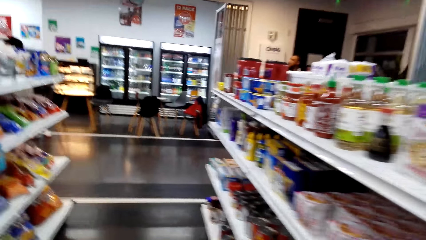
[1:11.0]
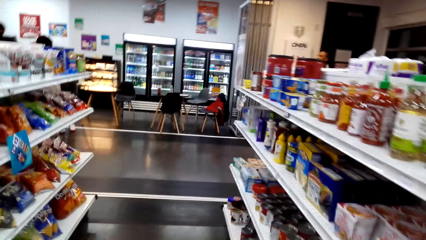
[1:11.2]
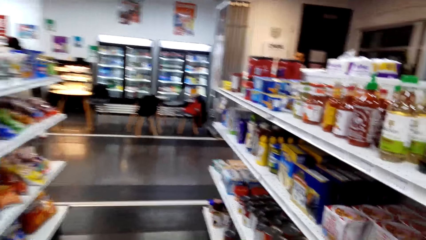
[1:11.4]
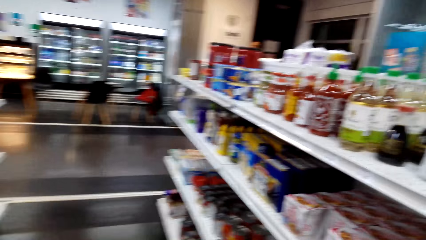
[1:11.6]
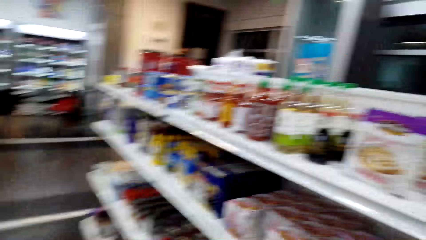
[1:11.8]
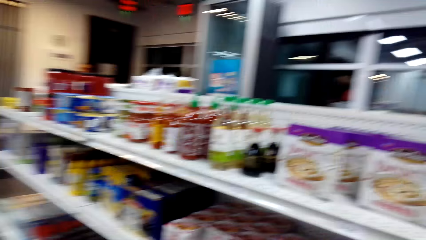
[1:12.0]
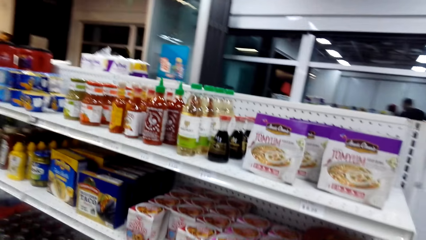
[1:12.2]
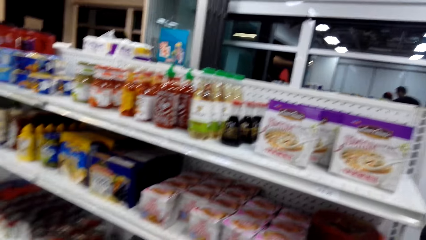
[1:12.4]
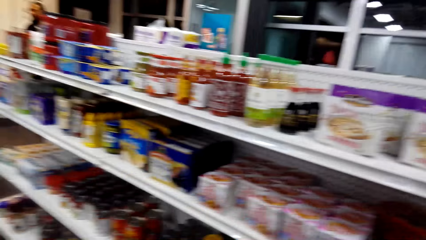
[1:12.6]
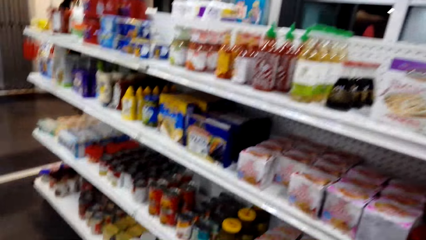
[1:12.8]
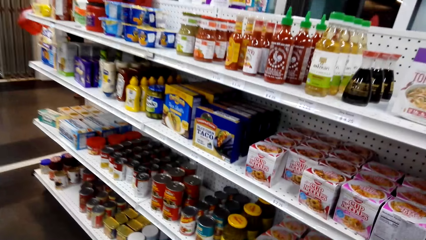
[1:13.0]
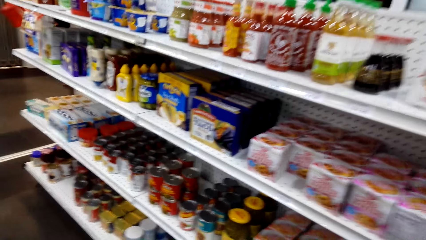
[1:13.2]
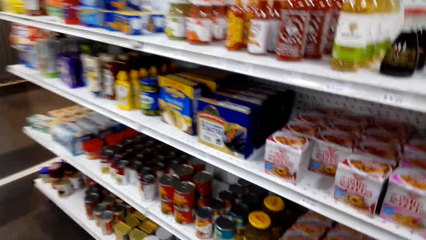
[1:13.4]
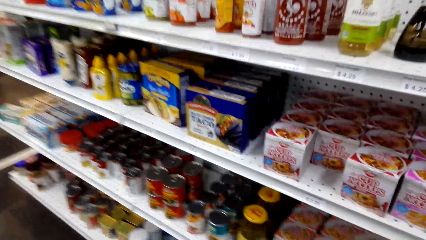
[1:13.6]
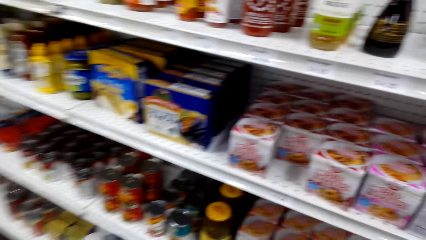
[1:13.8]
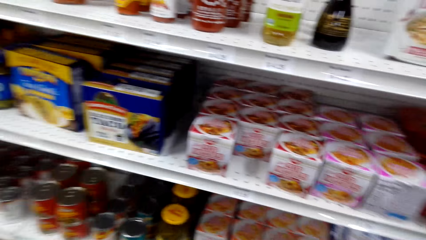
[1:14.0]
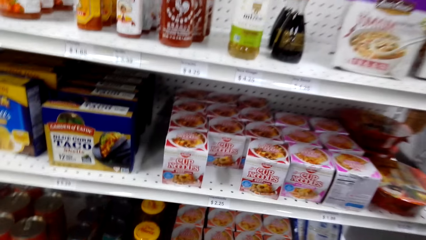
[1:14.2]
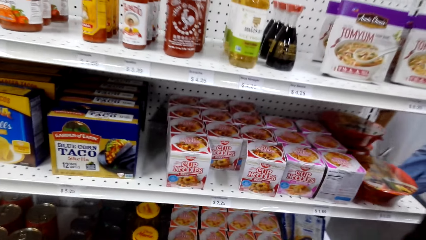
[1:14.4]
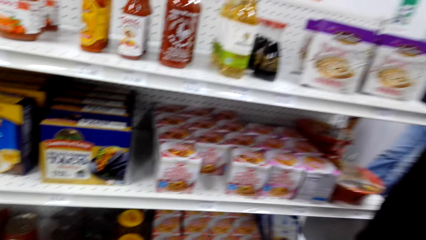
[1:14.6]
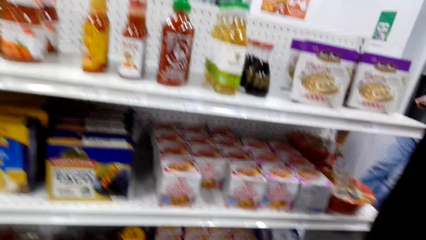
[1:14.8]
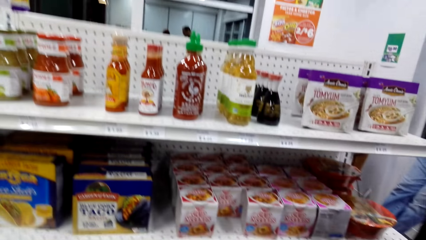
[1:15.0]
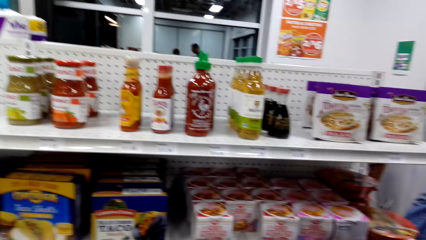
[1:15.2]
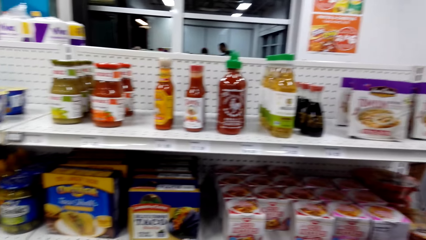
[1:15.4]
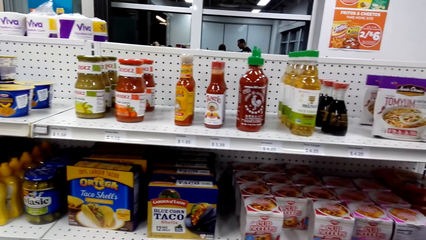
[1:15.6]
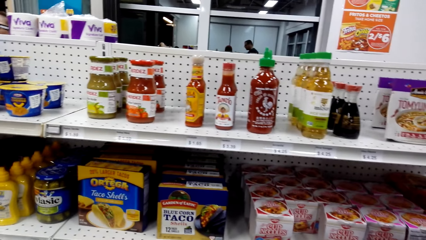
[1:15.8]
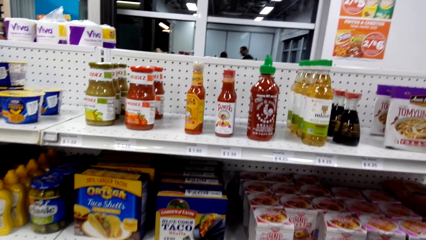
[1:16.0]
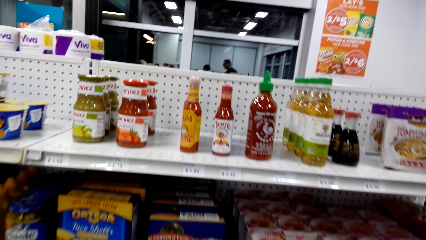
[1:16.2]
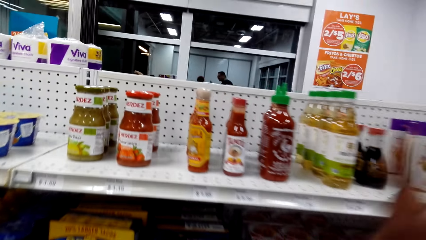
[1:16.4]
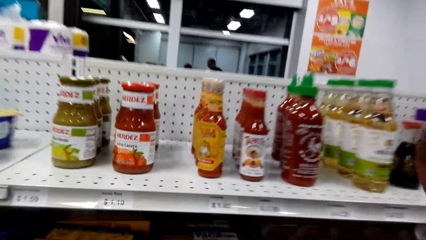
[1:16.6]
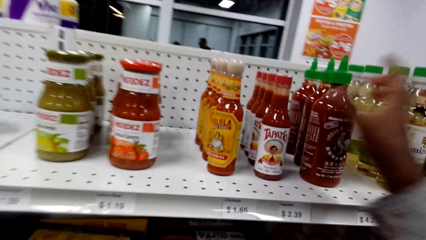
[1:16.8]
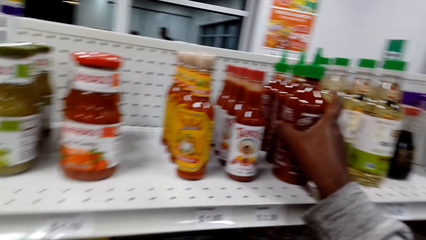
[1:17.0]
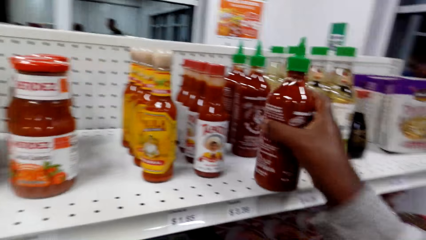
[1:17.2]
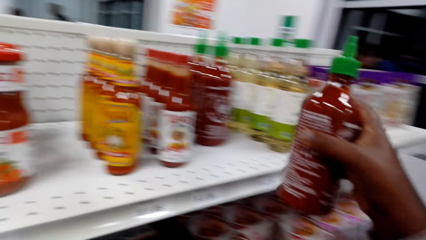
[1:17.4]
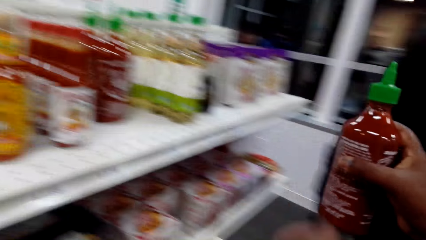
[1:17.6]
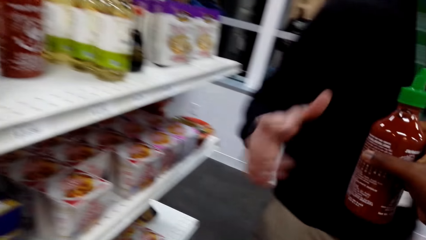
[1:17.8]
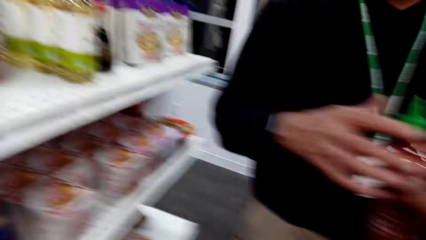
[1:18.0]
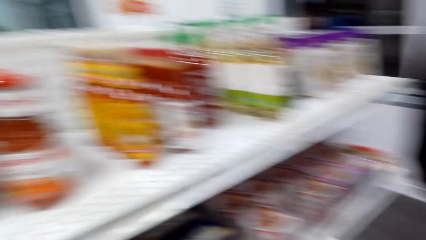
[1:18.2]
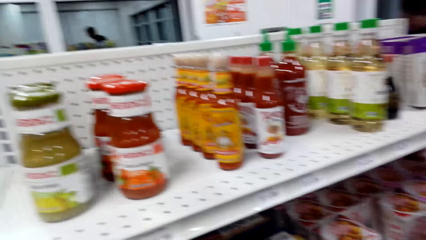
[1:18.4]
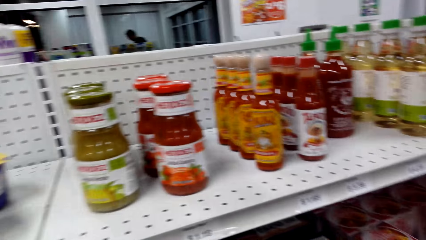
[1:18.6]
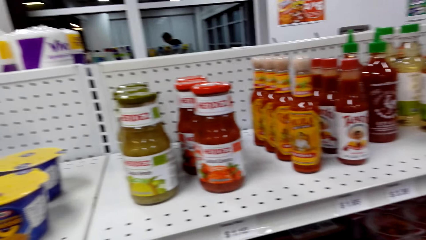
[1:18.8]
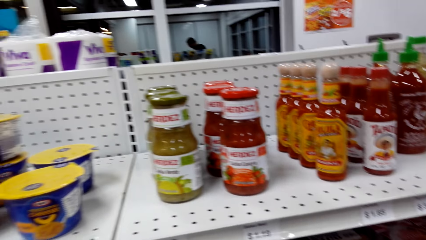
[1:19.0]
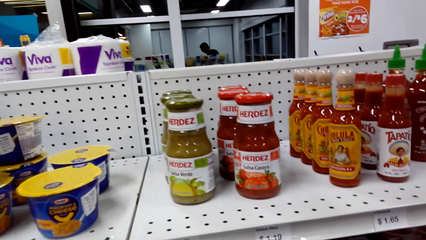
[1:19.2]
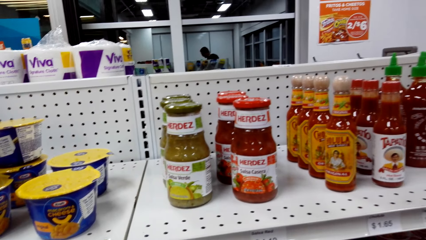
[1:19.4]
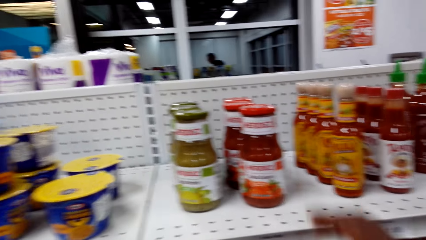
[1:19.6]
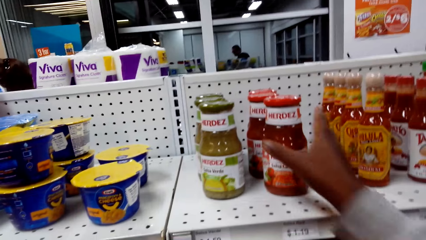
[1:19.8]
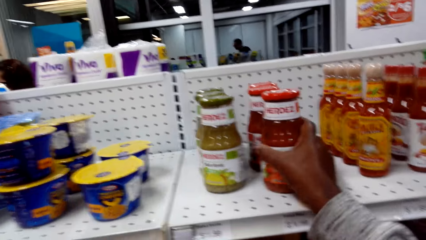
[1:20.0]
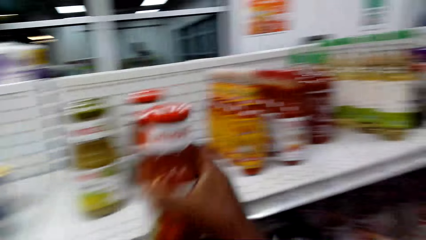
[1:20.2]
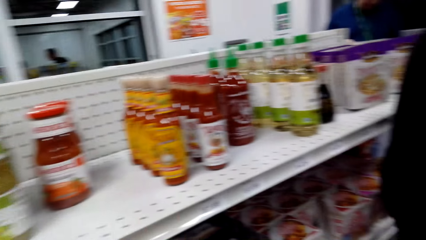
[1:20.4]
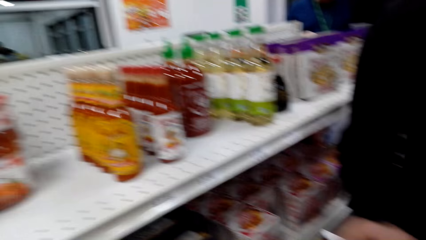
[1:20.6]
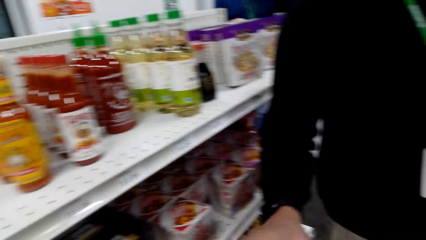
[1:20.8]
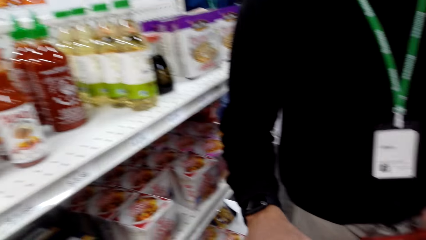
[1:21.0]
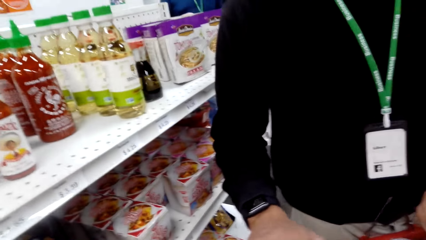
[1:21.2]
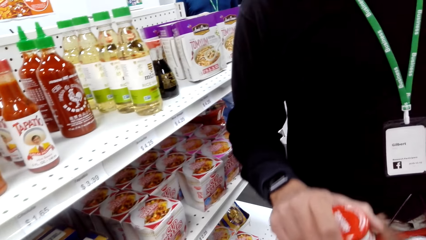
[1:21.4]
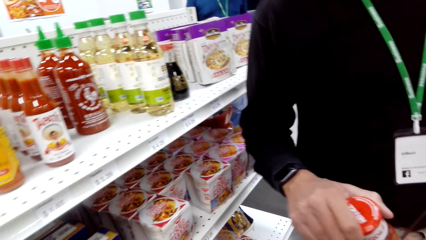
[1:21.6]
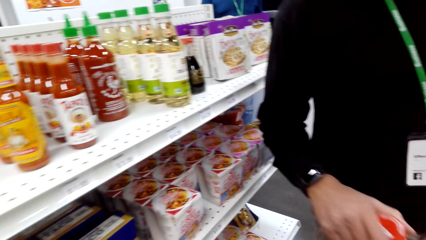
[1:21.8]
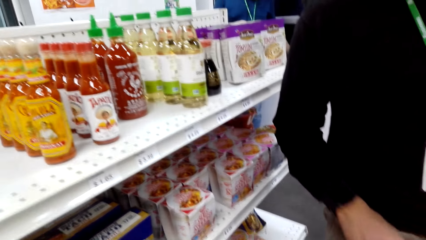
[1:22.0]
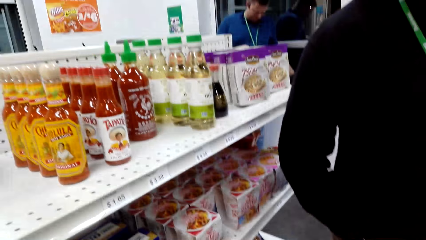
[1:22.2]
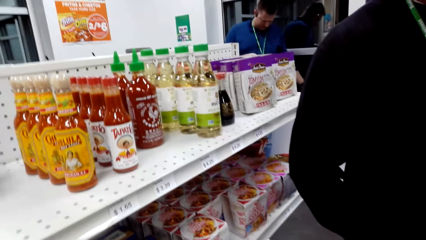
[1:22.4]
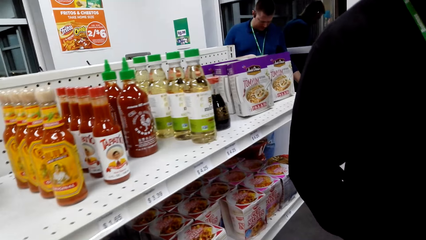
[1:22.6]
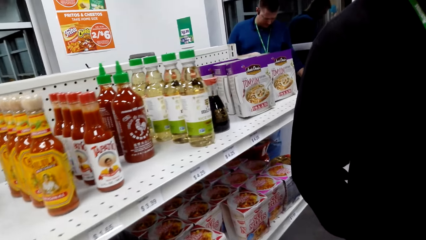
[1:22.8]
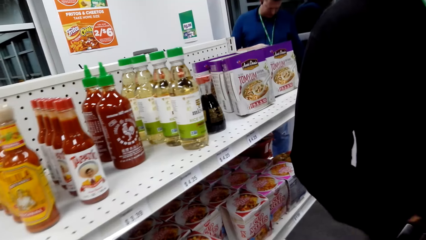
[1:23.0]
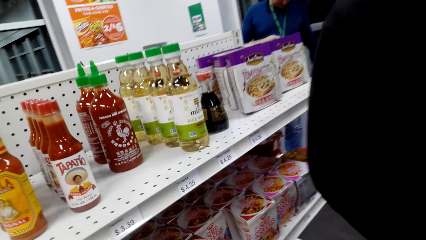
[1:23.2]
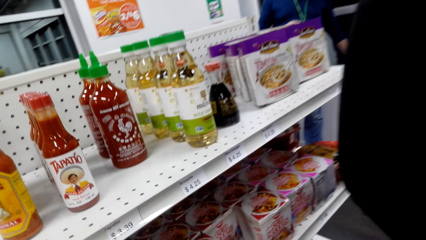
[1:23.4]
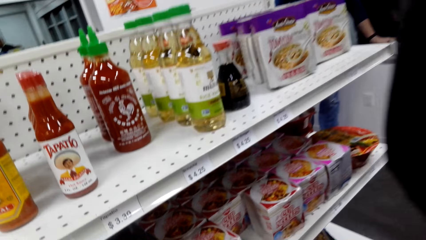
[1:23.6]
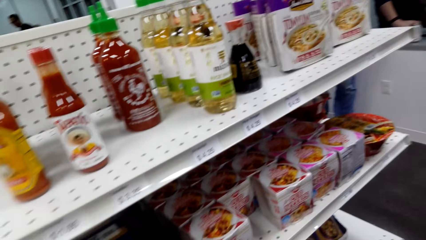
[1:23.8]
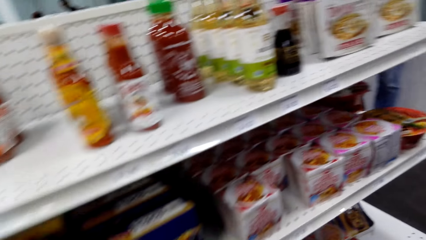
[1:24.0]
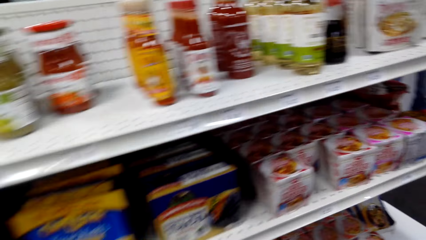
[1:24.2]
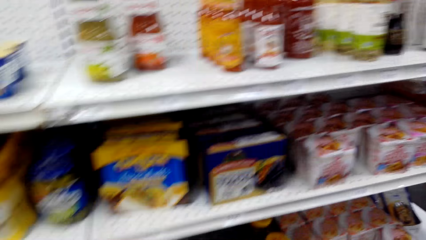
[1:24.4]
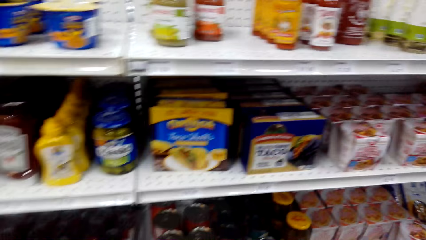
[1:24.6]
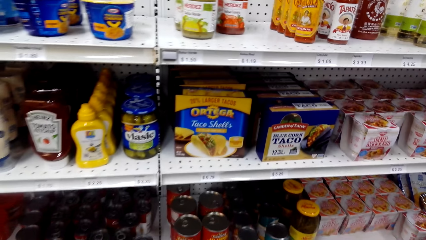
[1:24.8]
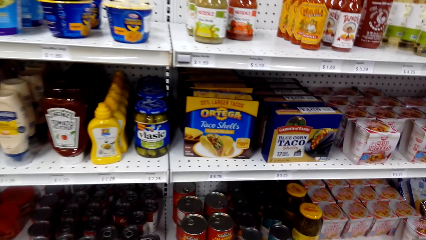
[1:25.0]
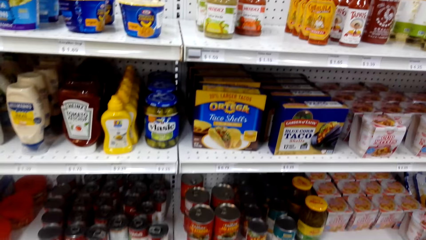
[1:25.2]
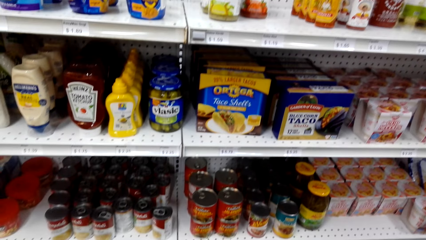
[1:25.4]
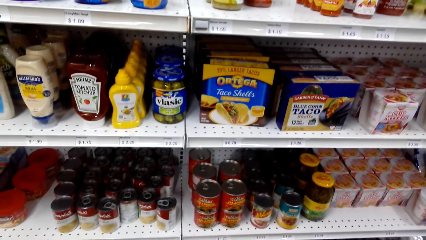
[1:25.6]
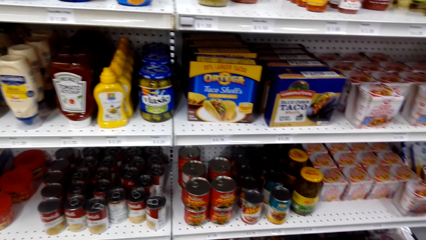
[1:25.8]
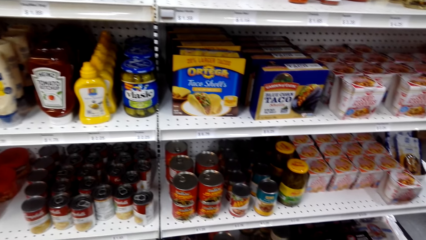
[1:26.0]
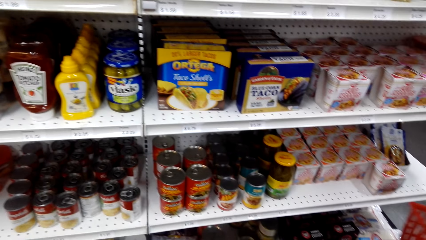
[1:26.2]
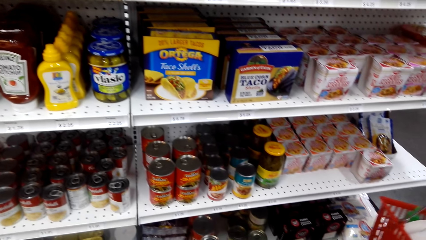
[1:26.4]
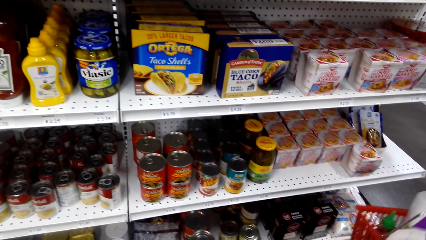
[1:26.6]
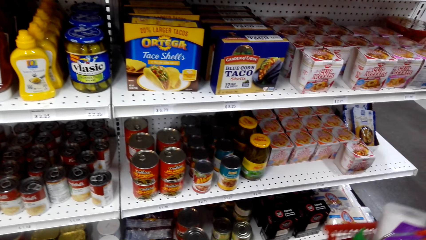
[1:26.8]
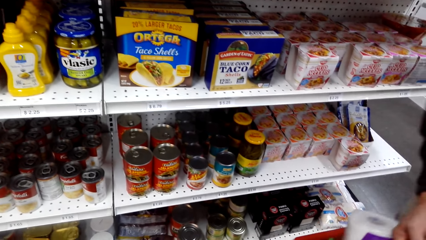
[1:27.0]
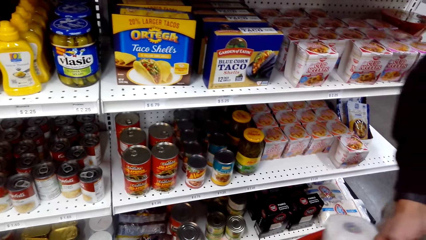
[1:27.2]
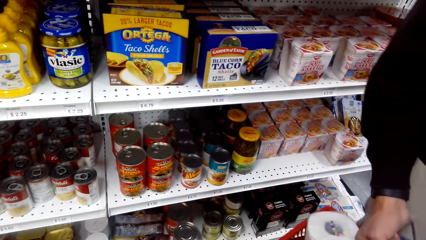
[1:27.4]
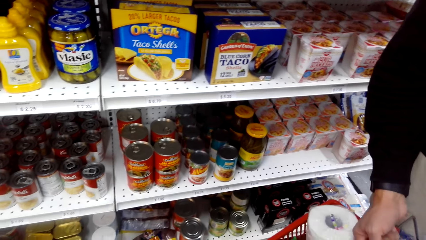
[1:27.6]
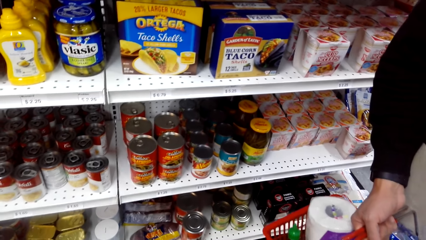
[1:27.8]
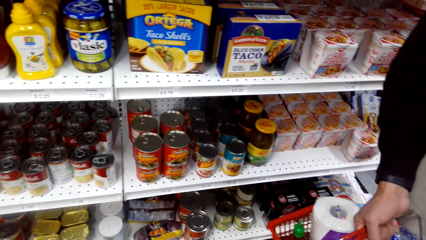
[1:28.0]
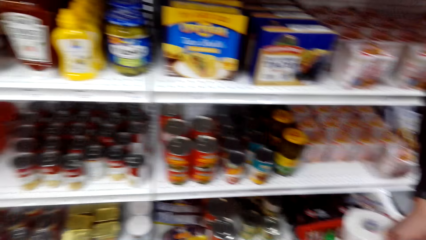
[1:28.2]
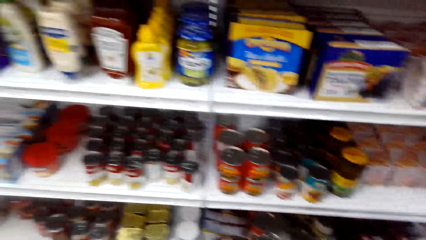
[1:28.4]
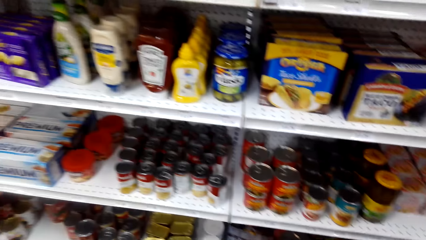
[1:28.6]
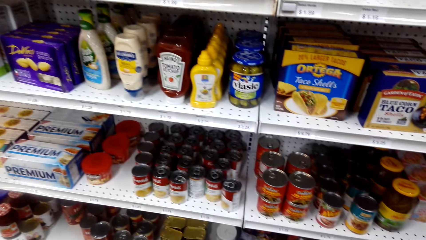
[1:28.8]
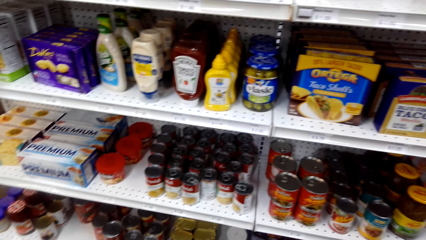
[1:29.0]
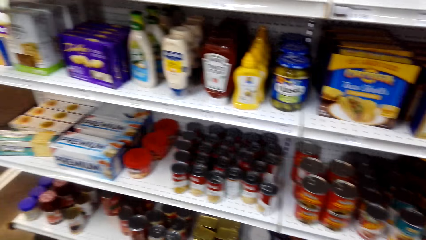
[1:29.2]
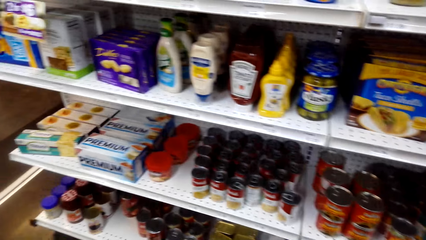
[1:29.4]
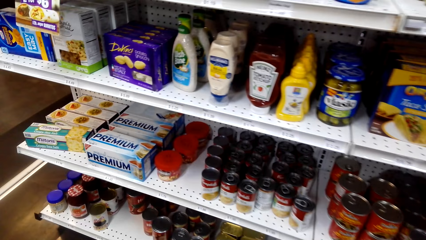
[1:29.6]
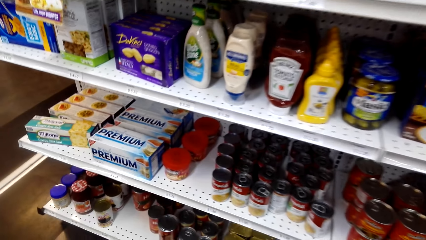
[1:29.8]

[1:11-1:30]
The camera wearer gazes at noodles on the shelf. They dialogue with a man. They dialogue with the man again. They grab a bottle of sauce from the shelf. They hand over the sauce to the man and dialogue with the man. They dialogue with the man again. They grab a jar of sauce. The man holds a shopping basket. The camera wearer hands over the jar to the man and dialogues with the man. The man holds the shopping basket. The camera wearer dialogues with the man and looks through the shelves. They converse with the man.
